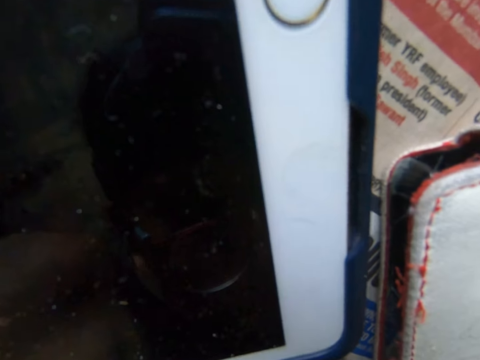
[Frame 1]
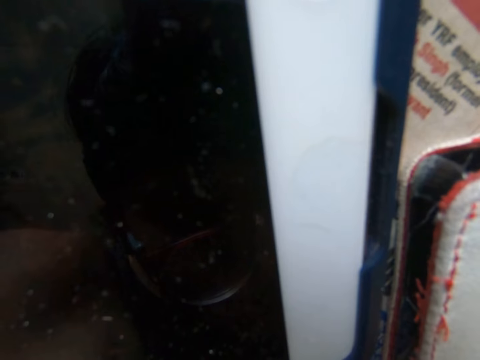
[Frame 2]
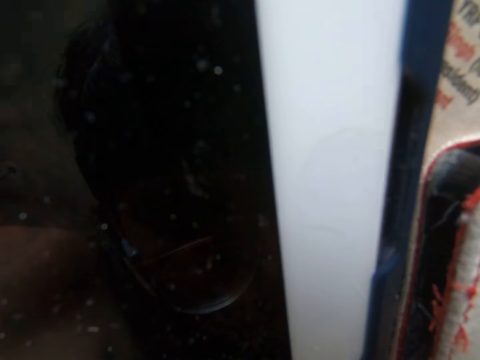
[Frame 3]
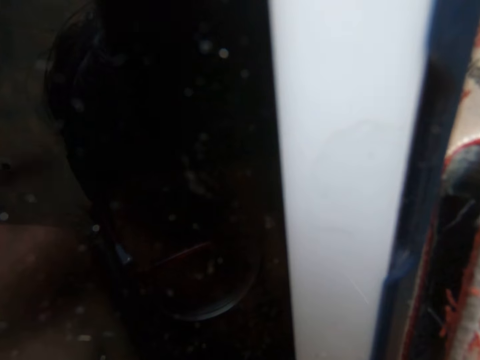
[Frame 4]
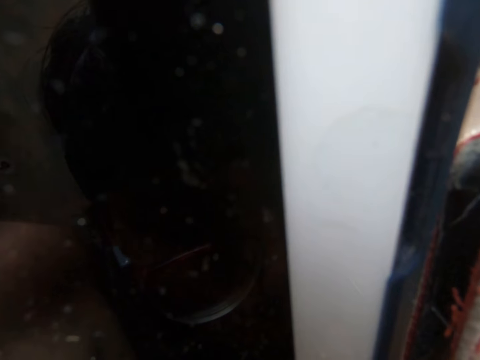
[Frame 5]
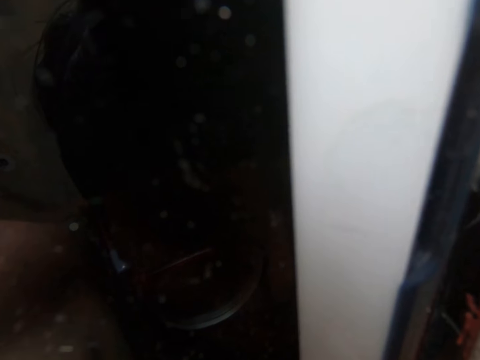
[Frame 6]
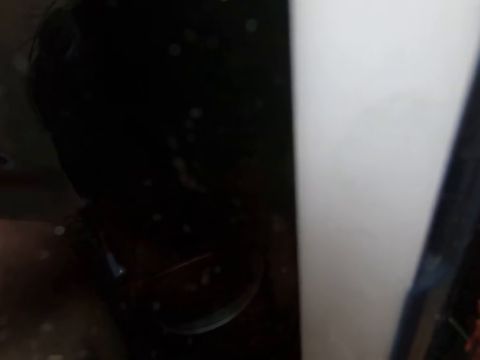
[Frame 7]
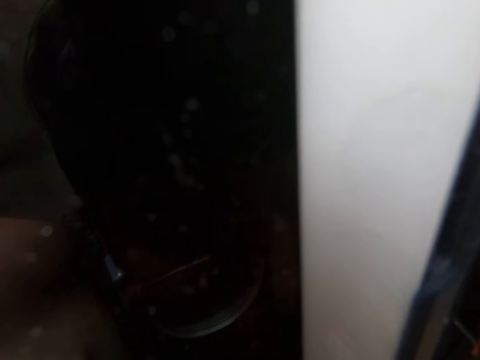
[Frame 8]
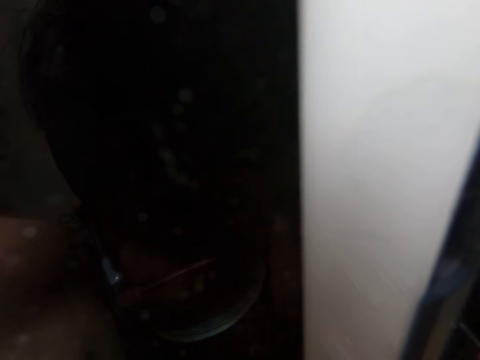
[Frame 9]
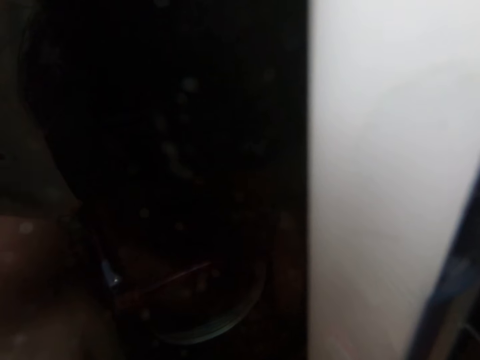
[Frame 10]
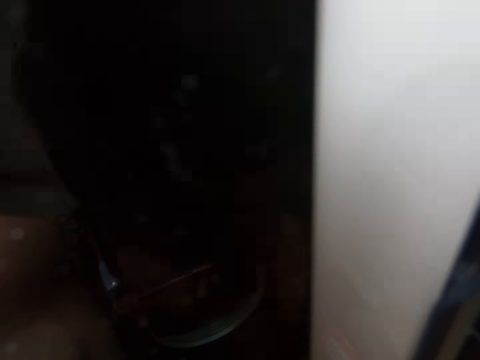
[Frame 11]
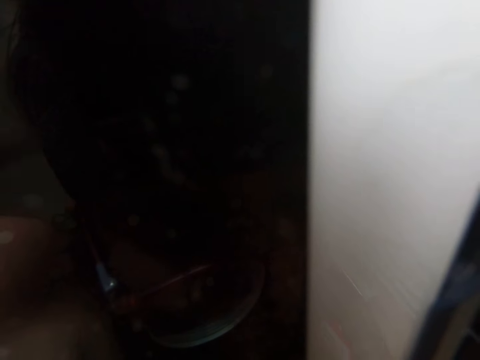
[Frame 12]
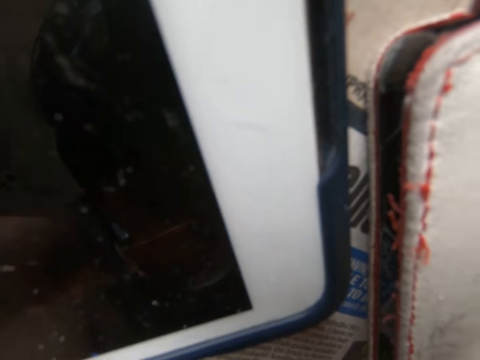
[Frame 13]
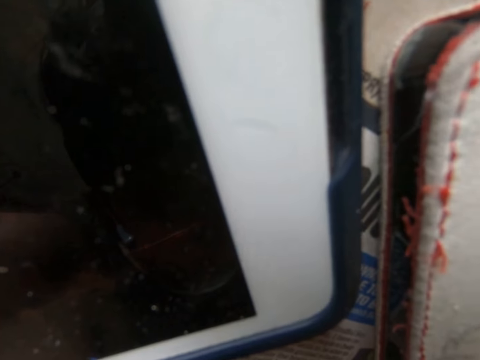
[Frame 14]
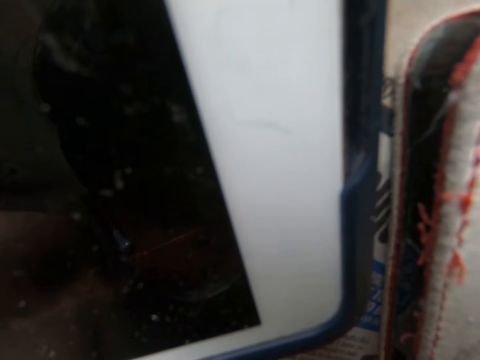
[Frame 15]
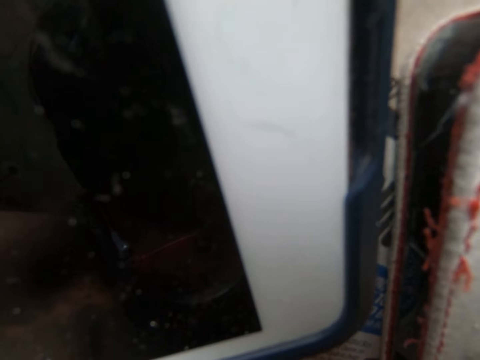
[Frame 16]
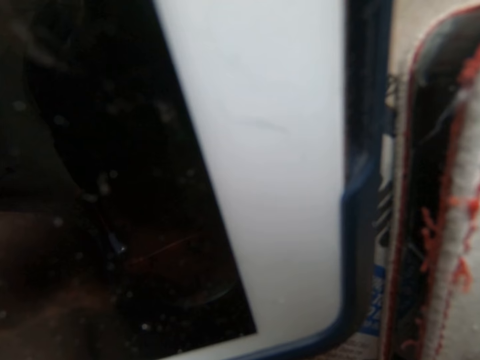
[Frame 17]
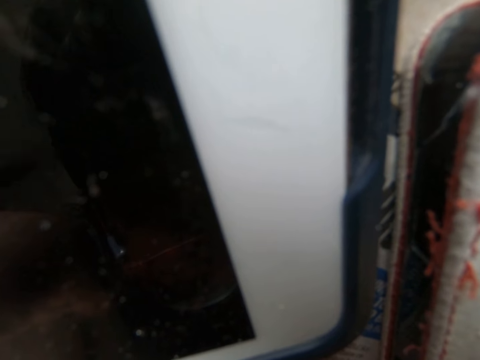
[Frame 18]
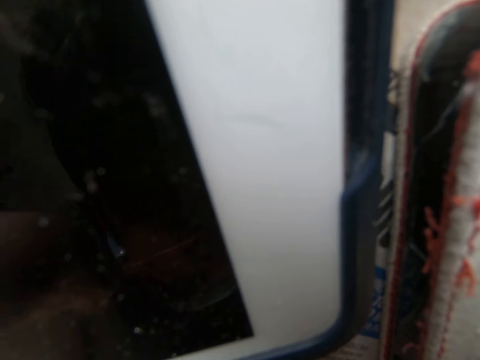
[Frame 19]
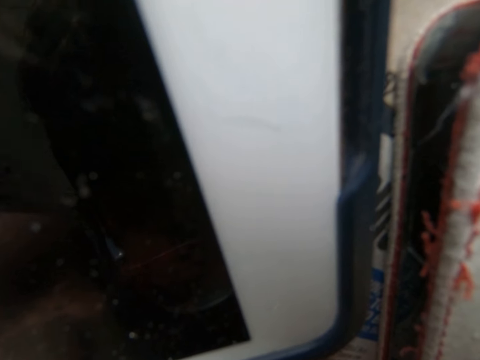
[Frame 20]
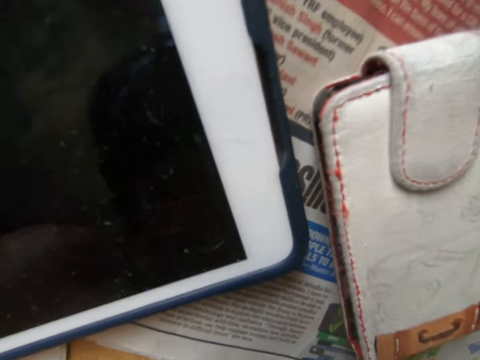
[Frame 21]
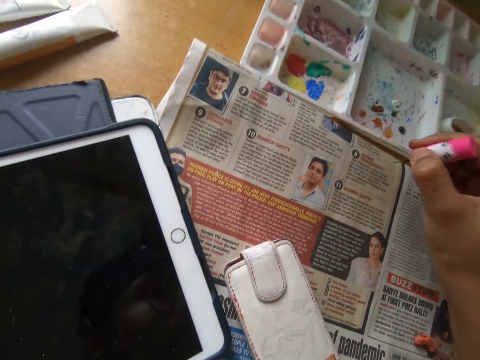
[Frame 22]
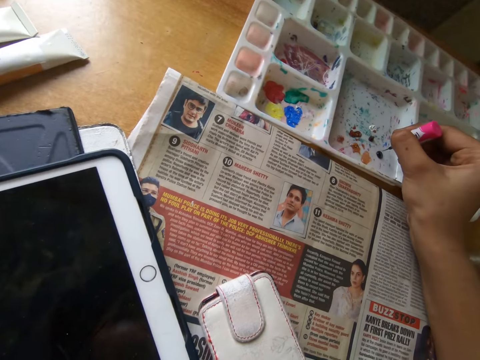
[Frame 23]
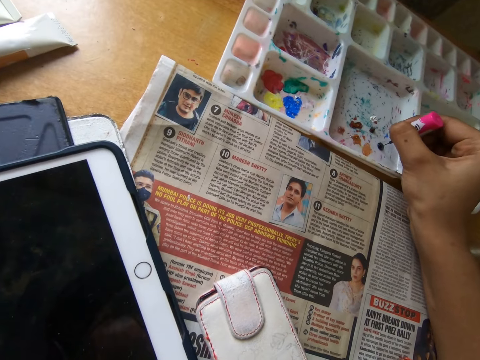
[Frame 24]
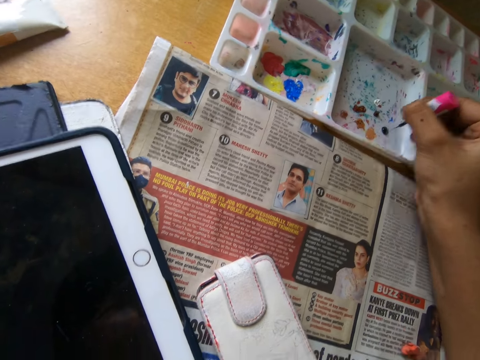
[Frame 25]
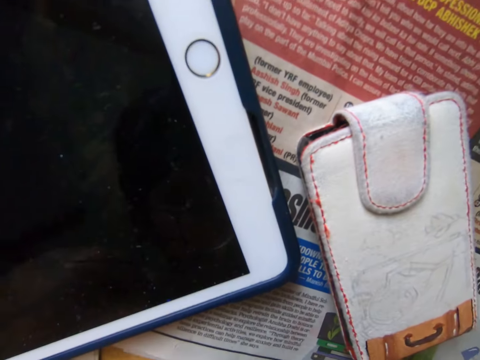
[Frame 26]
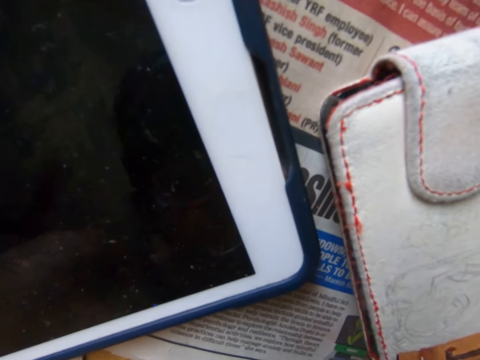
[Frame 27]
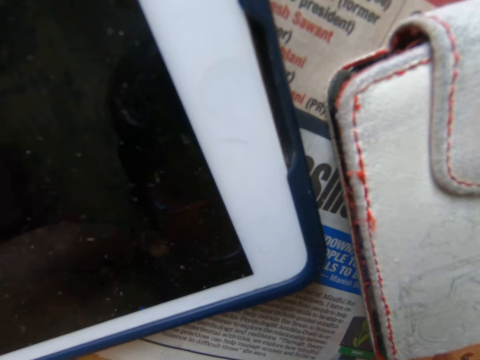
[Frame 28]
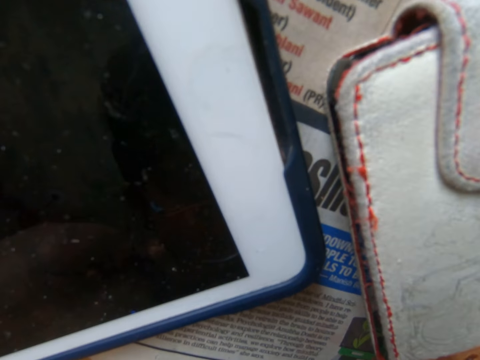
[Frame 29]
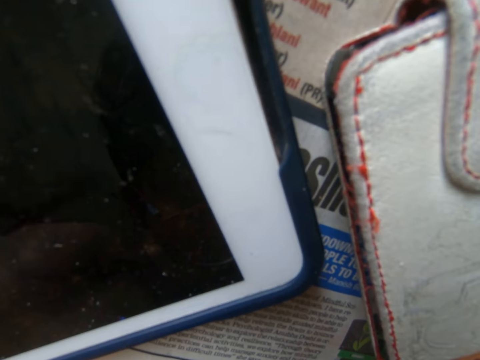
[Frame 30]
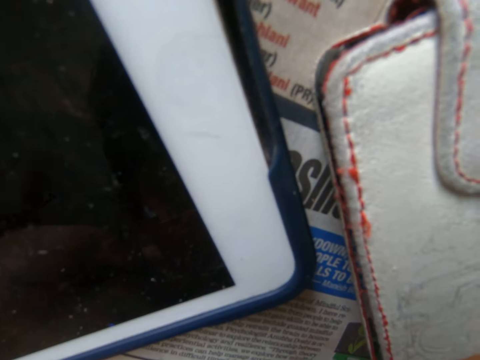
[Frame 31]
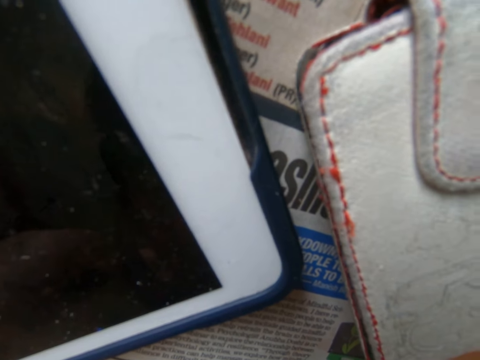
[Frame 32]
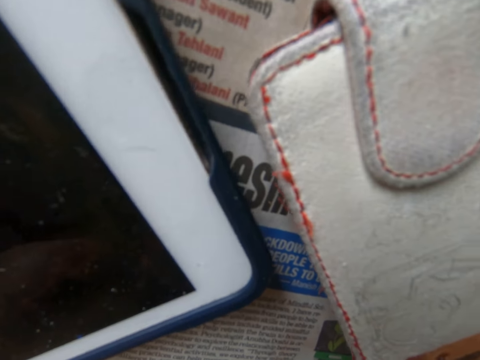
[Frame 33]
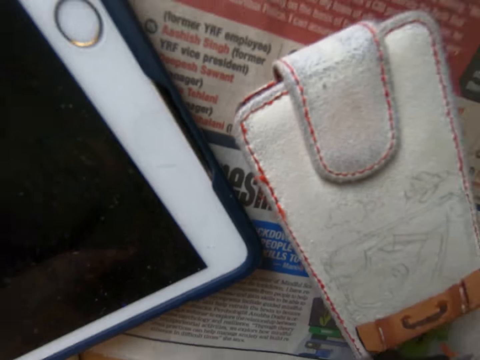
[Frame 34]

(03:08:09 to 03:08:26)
The camera wearer looks around. They dip the nail polish brush in the paint. They look around.

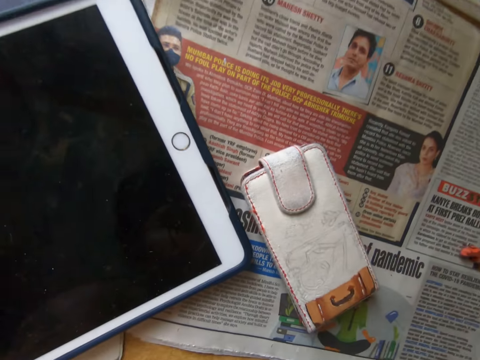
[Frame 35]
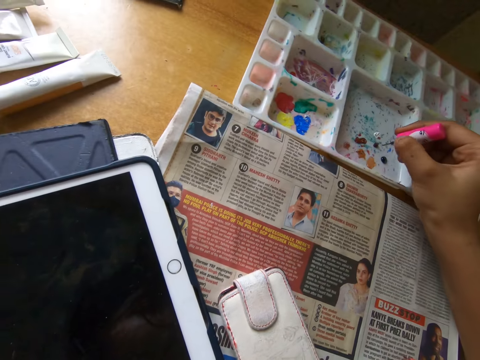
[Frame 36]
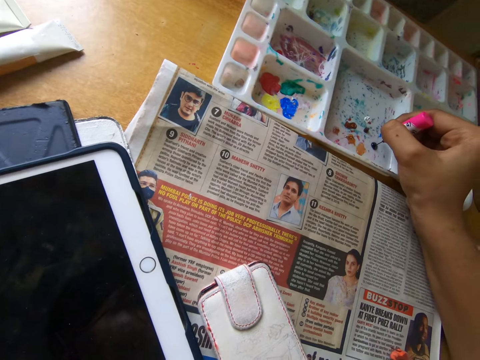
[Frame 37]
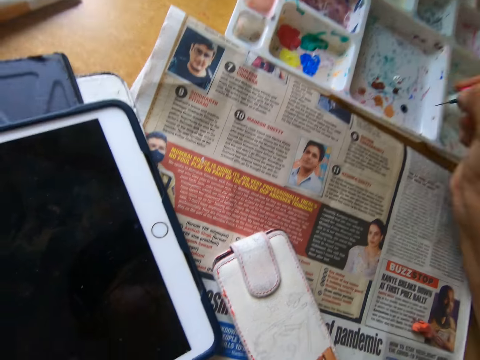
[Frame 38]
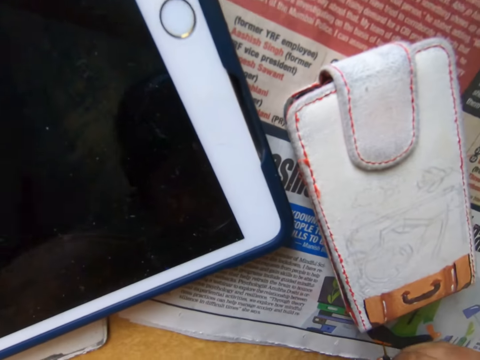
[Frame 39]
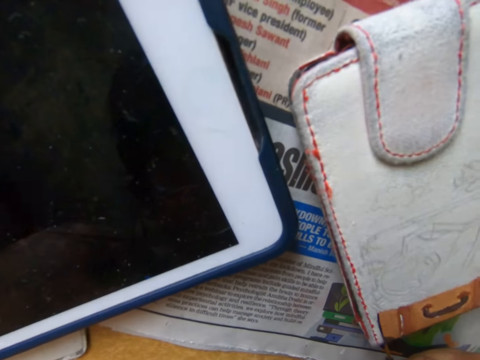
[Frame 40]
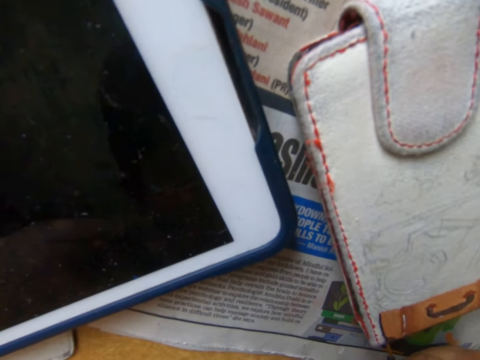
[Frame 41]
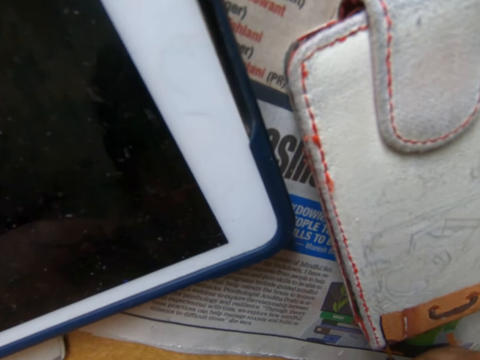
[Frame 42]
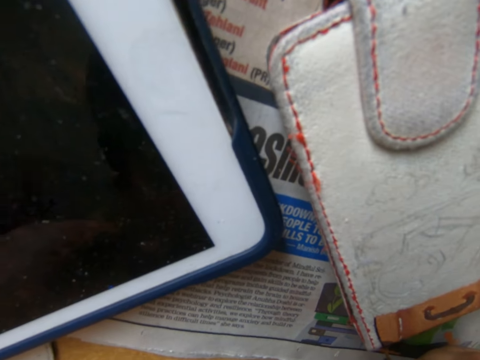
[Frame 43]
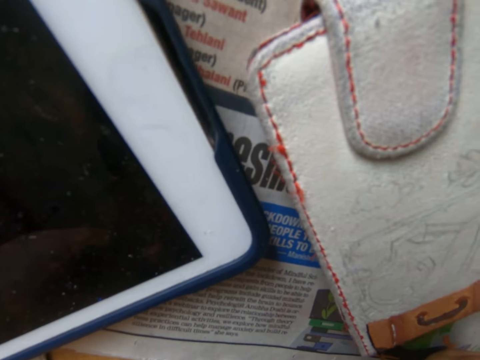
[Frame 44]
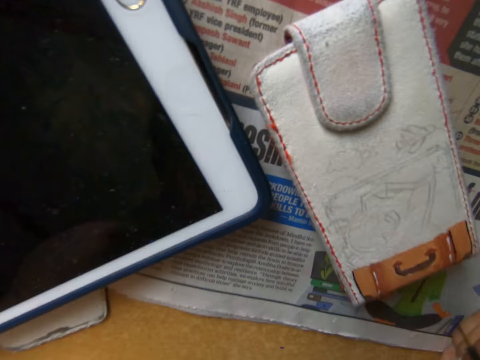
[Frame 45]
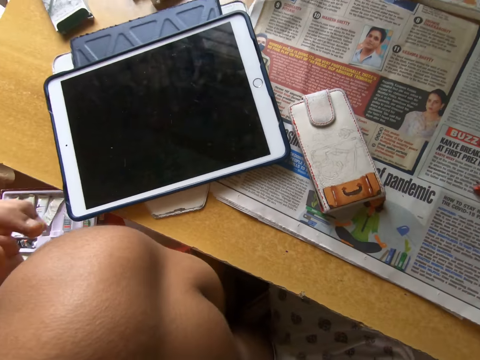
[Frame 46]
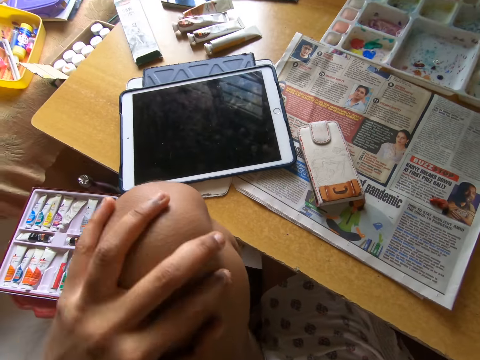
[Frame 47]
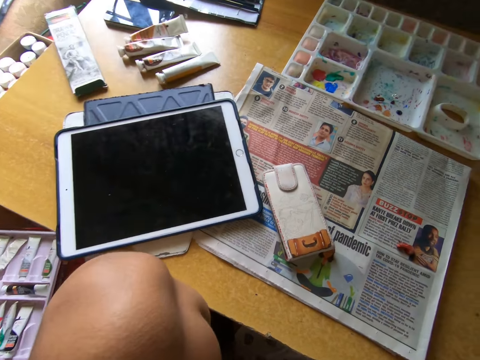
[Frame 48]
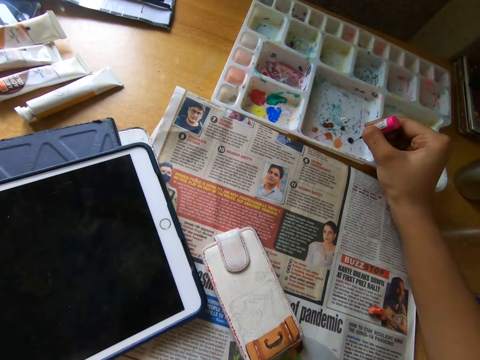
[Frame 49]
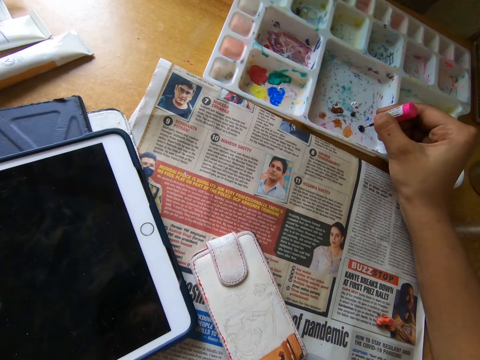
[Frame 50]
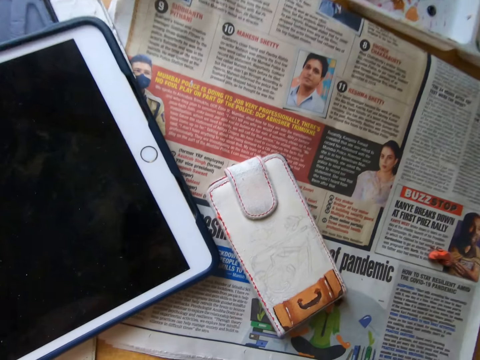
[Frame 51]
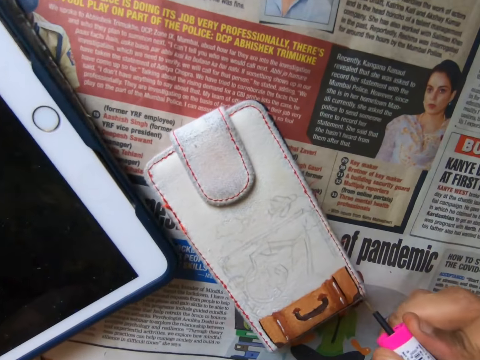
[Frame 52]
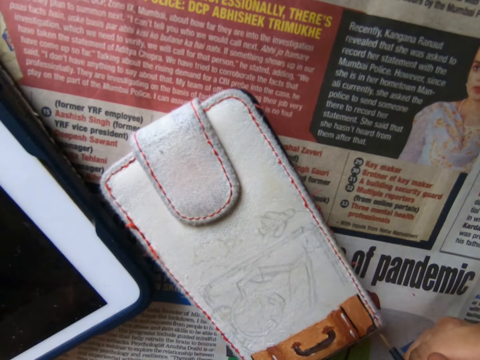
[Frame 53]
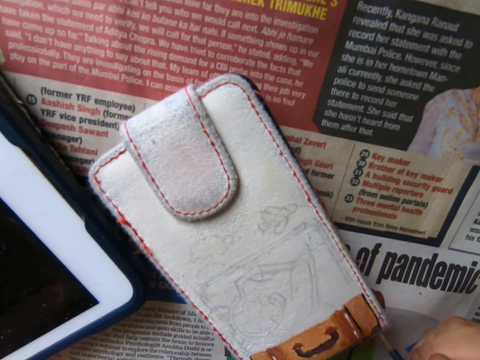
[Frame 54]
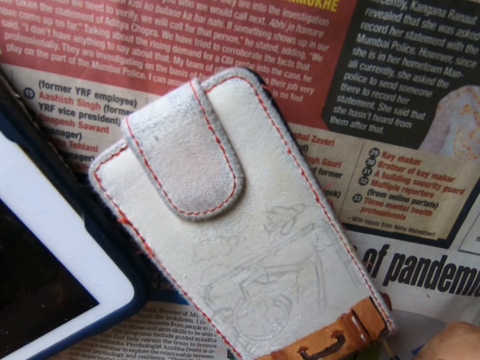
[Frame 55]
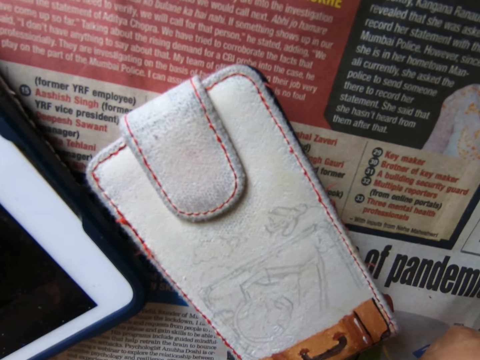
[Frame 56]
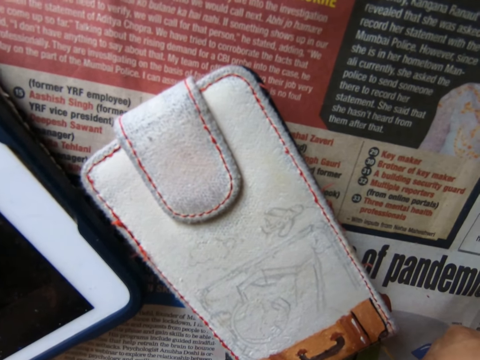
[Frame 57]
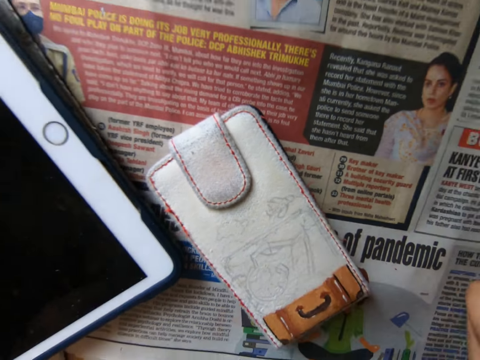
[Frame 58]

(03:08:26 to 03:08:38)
The camera wearer dips the nail polish brush in the paint. She paints something with the nail polish brush. She looks around. She touches her knee. She dips the nail polish brush in the paint. She paints something with the nail polish brush.
